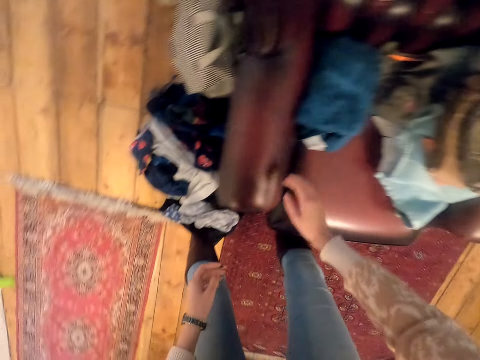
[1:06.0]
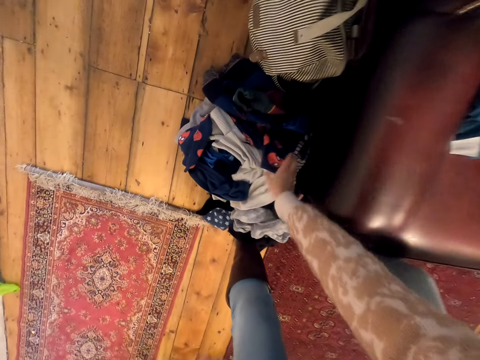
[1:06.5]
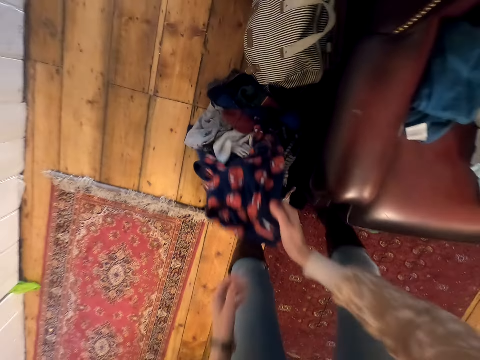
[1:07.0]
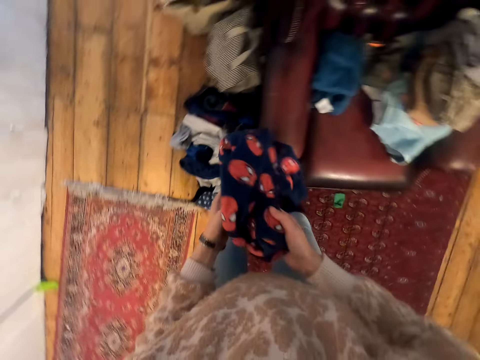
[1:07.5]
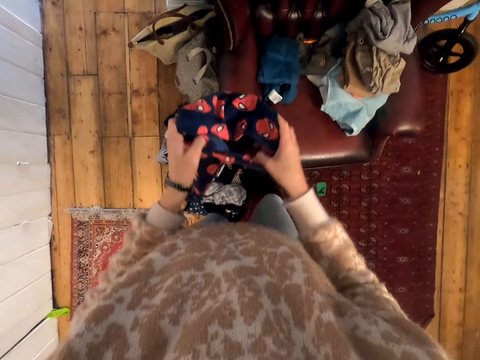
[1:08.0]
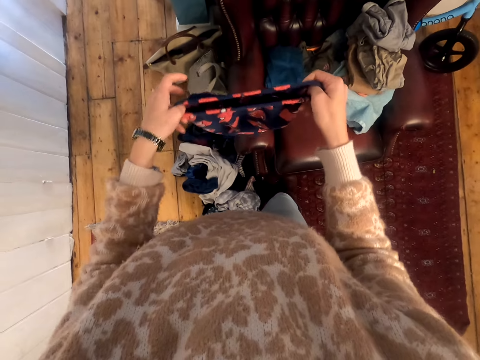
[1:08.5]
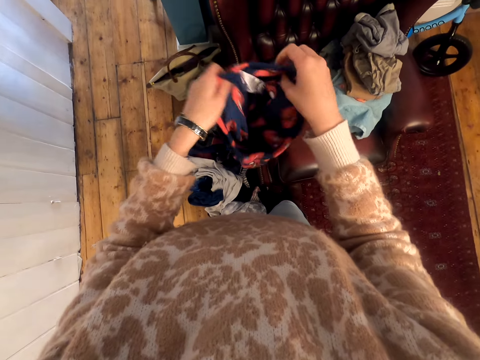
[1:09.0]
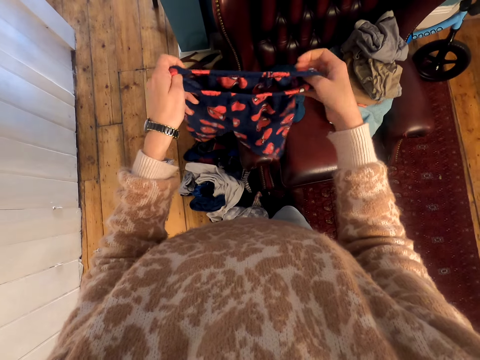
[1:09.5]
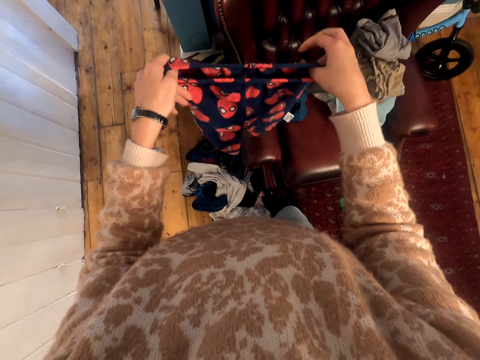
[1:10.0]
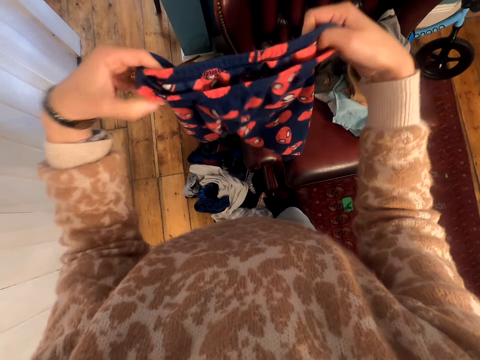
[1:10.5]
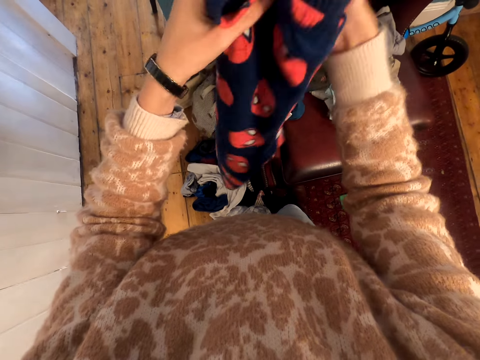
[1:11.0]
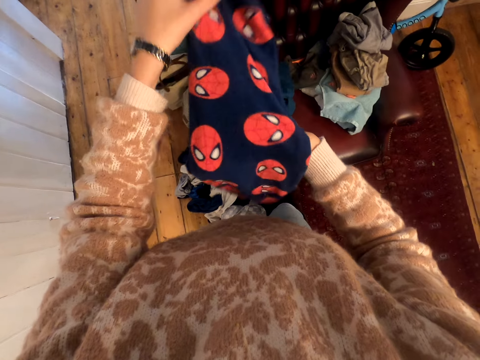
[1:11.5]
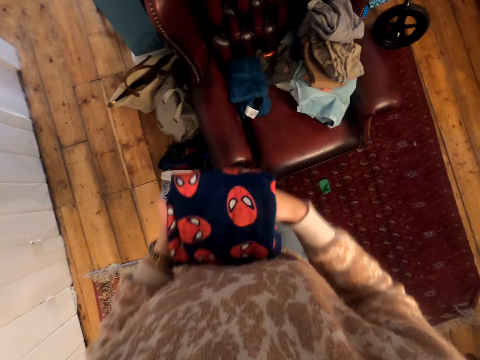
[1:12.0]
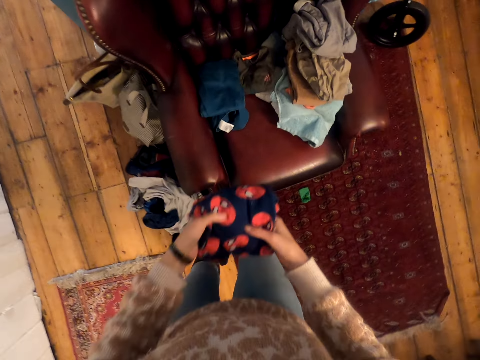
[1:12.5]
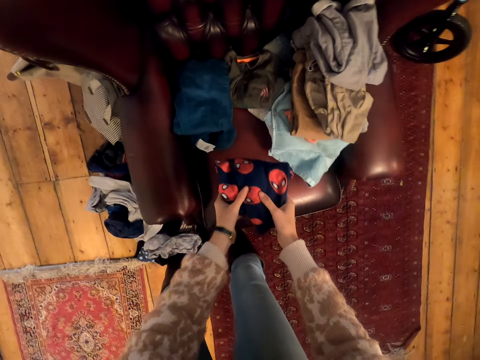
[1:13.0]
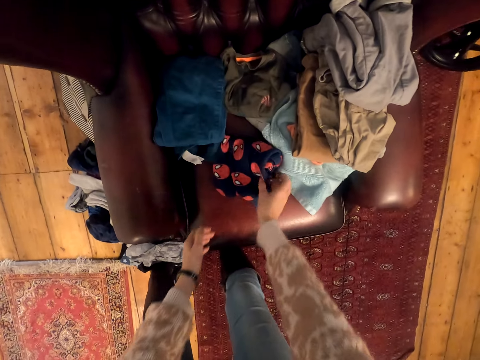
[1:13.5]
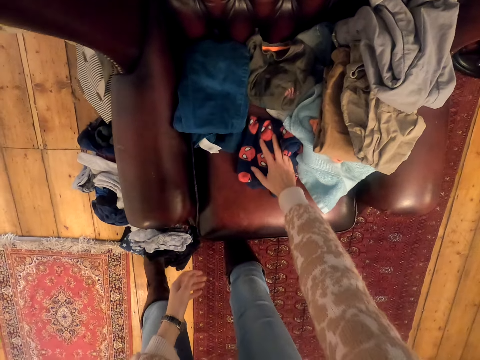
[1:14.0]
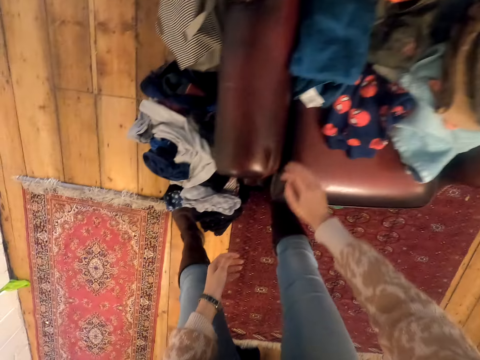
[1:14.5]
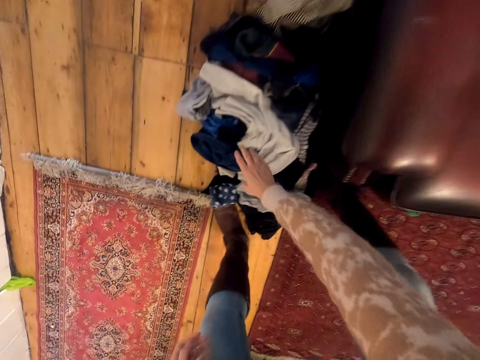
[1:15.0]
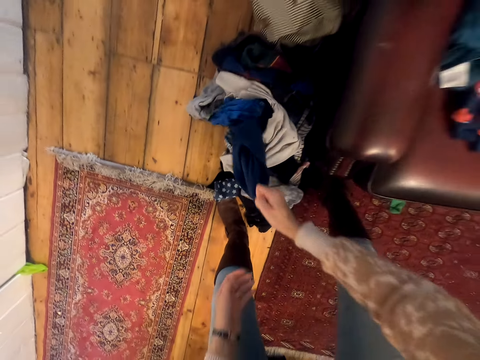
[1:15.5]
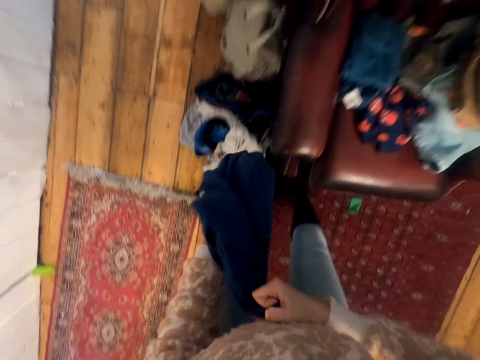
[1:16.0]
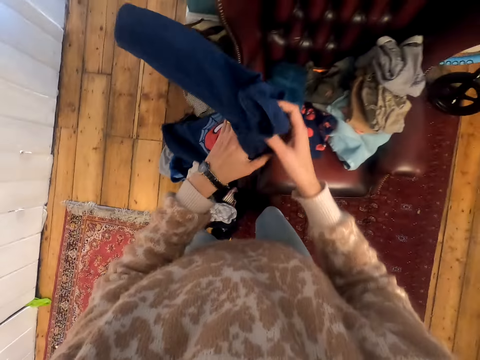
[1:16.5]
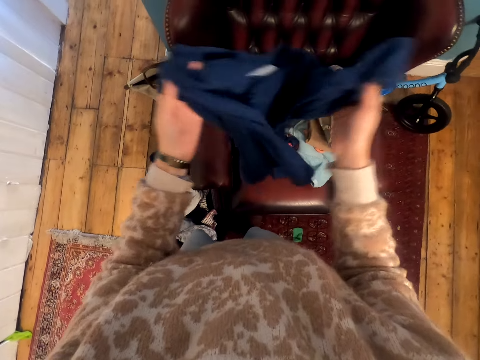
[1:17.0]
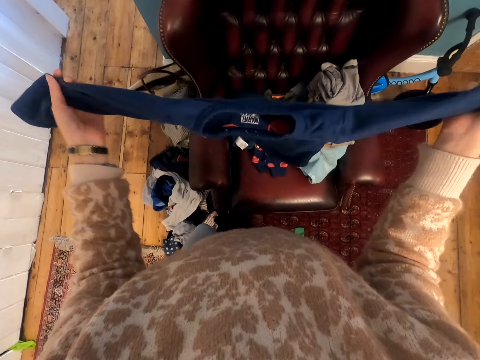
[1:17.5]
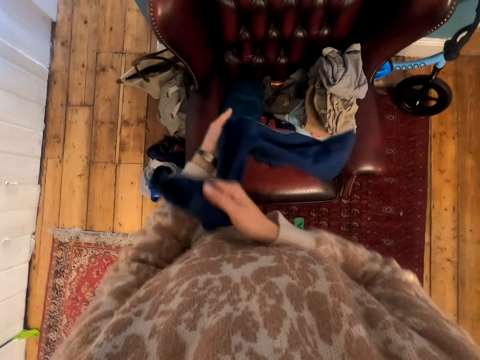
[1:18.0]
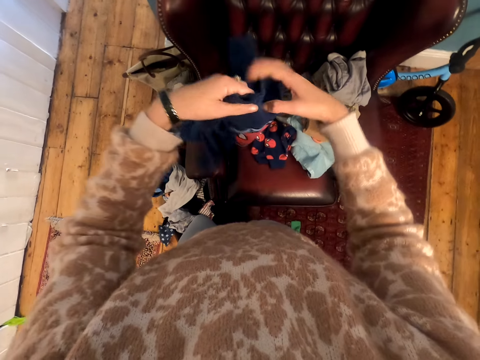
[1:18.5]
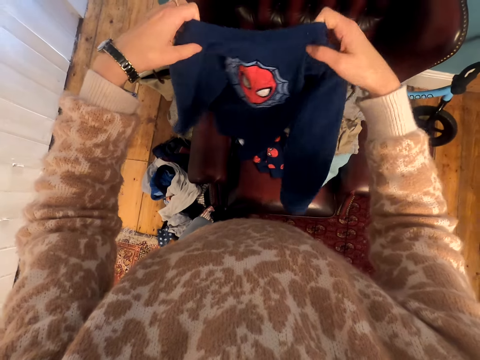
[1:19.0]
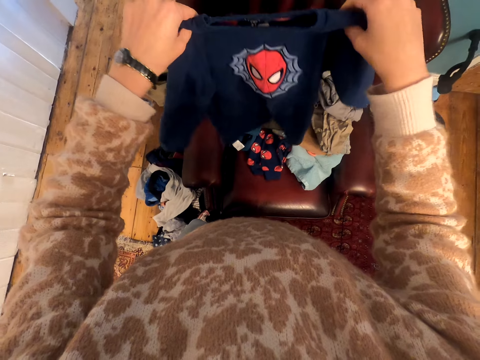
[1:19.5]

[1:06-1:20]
The camera wearer picks up the shorts from the floor. They stretch the shorts. They fold the shorts. They put the shorts on the chair. They pick up the top from the floor. They stretch the top. They fold the cloth.

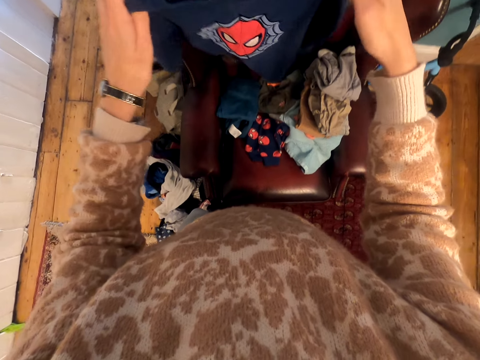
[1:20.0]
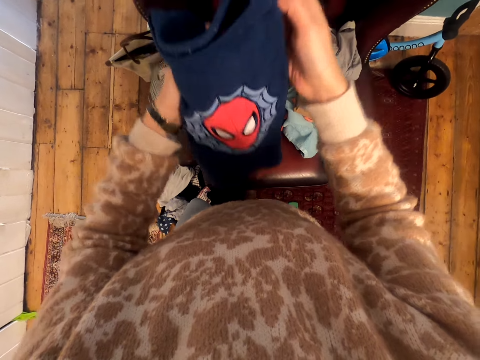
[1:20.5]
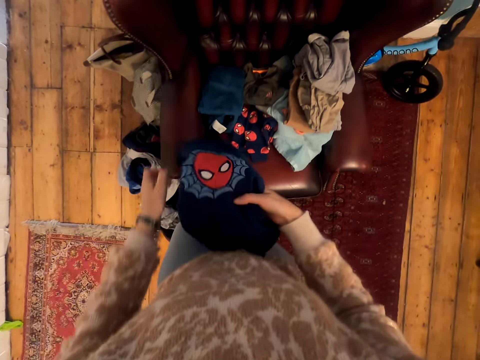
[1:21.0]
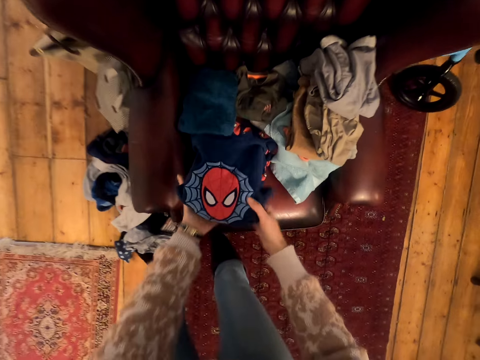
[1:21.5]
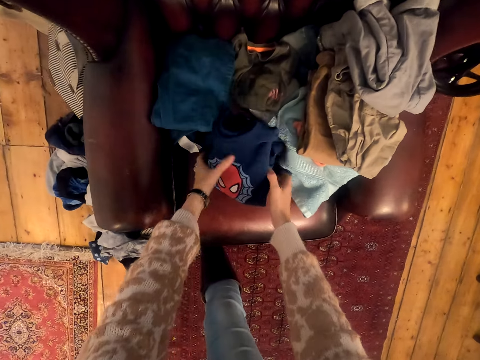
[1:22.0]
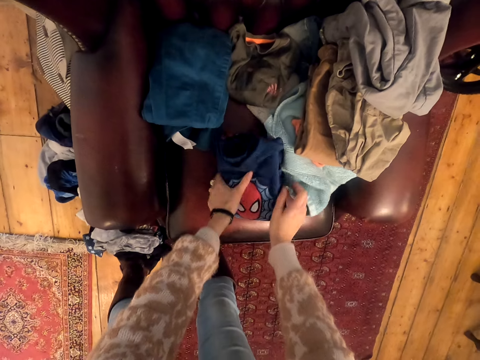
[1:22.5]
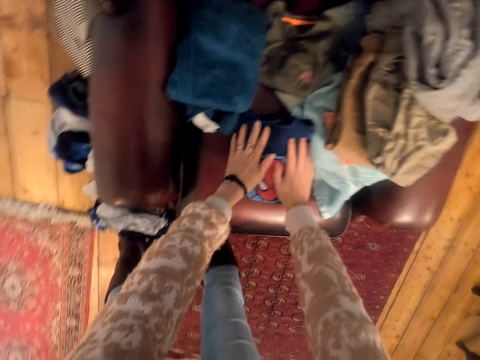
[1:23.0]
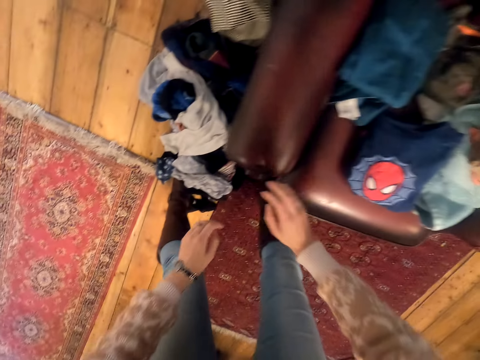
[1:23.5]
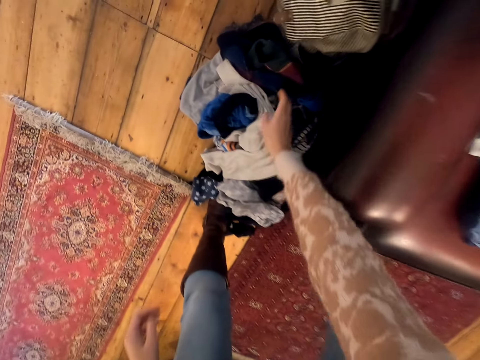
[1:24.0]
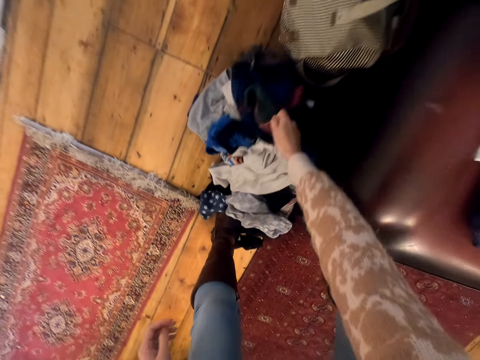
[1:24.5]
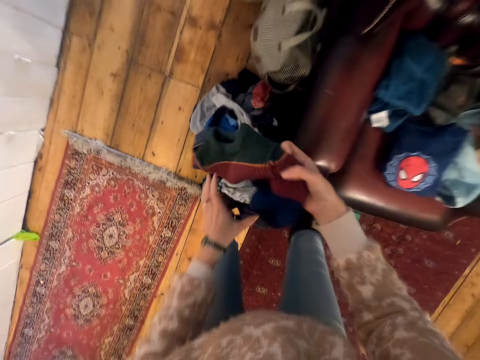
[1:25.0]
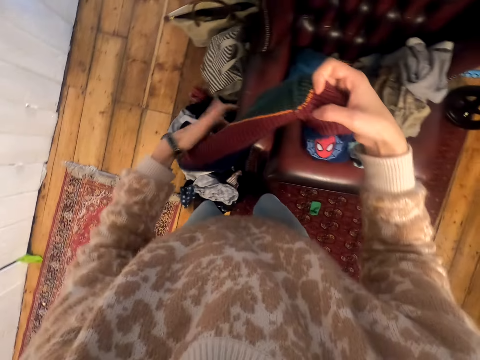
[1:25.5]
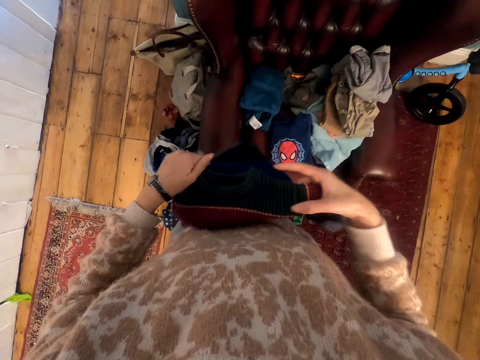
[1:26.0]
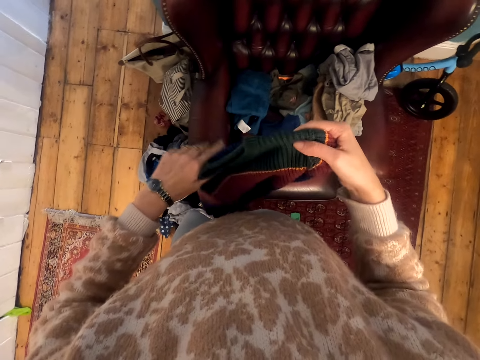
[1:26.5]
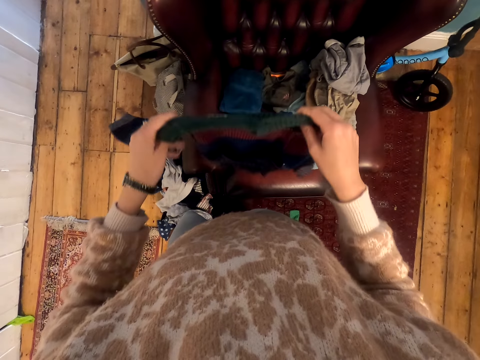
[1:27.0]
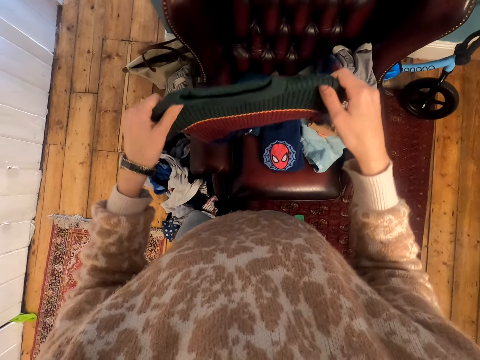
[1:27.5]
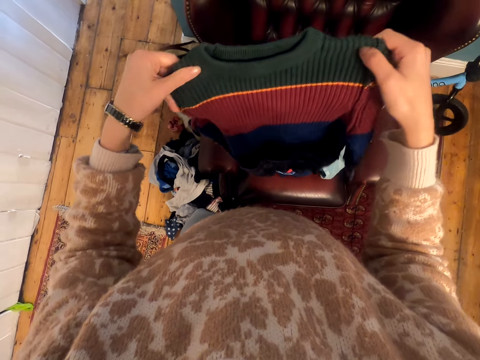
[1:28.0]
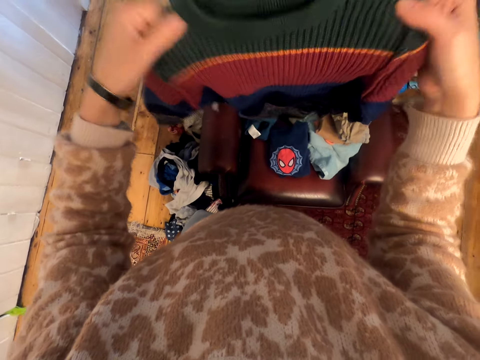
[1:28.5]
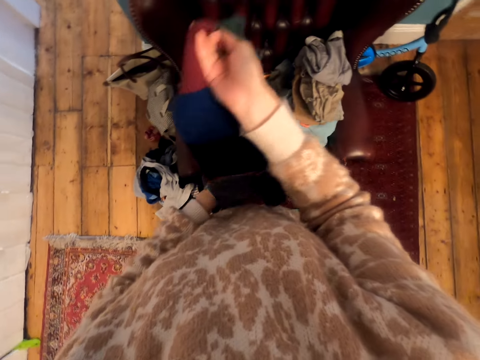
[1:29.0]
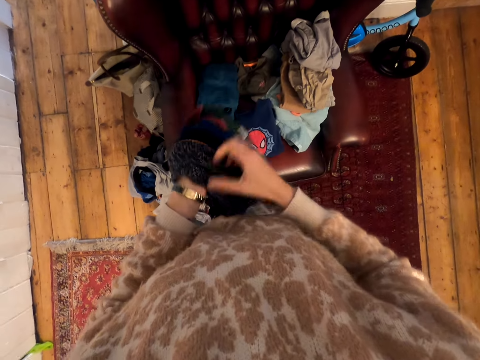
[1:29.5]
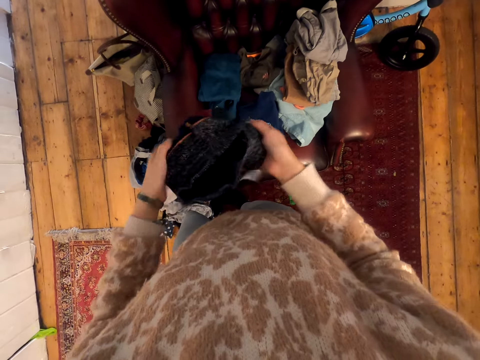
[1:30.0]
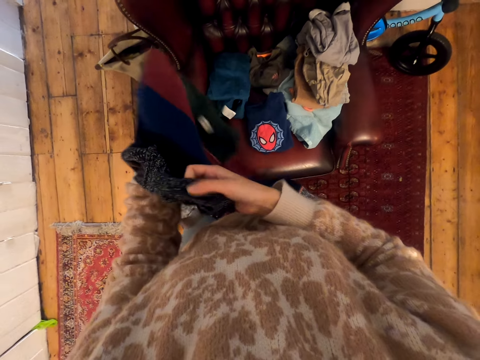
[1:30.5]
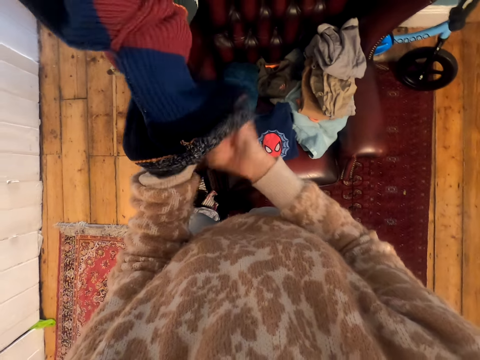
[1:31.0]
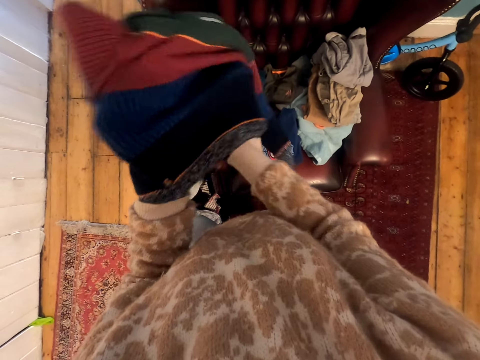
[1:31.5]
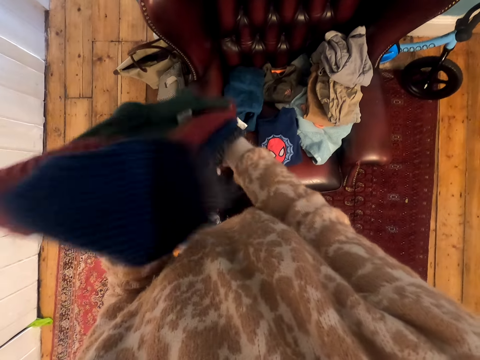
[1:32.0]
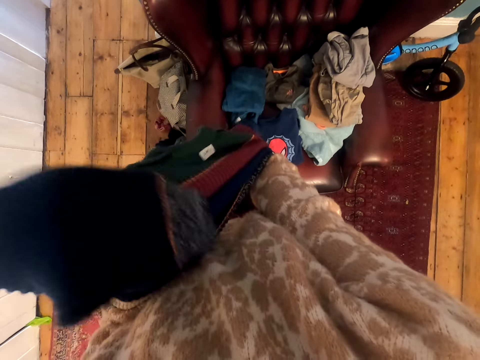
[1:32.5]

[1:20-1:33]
The camera wearer folds the top. They put the top on the chair. They pick up the top from the floor. They hold the top. They turn the top.
